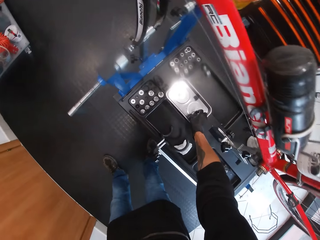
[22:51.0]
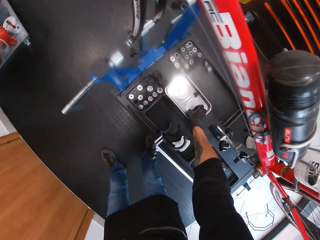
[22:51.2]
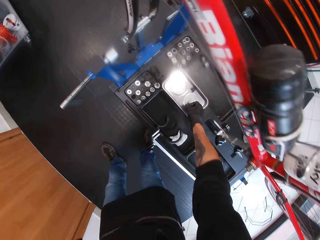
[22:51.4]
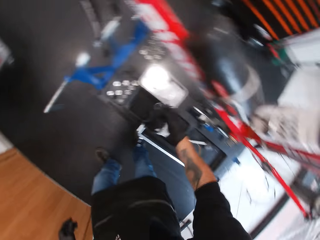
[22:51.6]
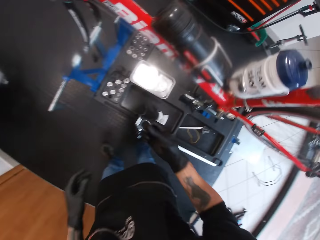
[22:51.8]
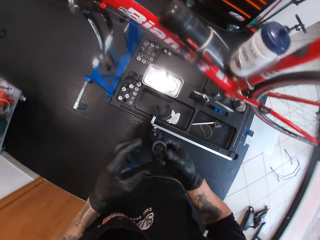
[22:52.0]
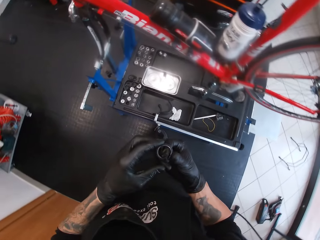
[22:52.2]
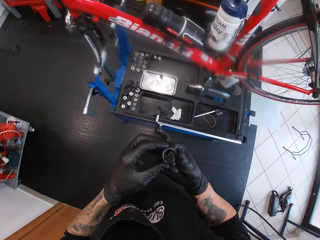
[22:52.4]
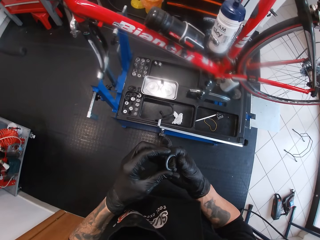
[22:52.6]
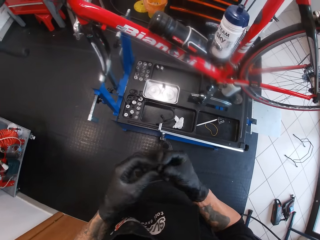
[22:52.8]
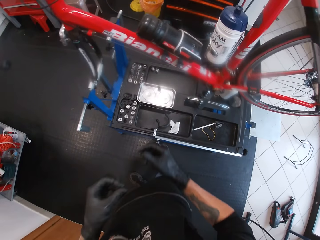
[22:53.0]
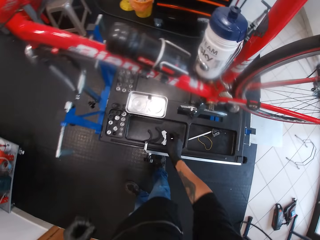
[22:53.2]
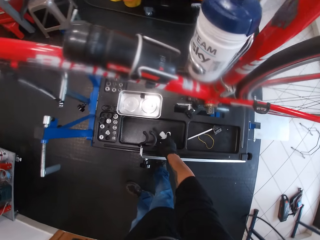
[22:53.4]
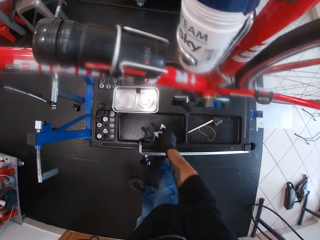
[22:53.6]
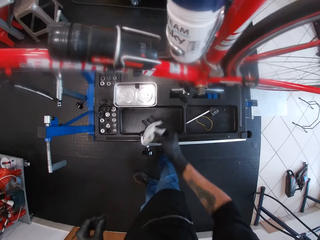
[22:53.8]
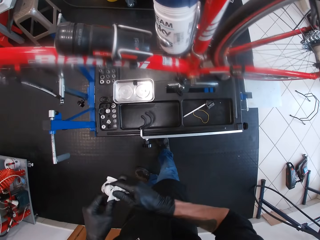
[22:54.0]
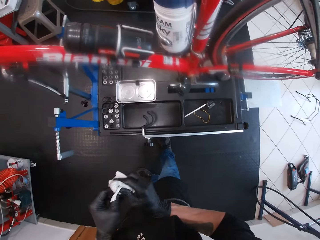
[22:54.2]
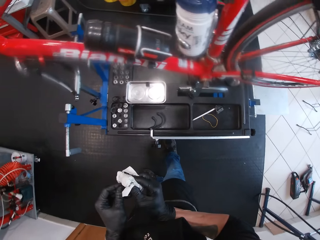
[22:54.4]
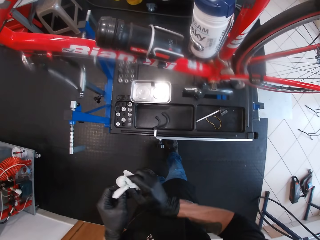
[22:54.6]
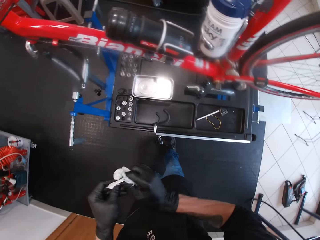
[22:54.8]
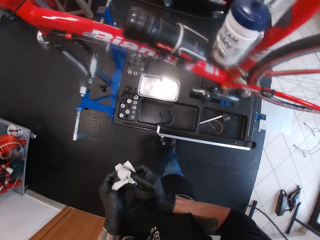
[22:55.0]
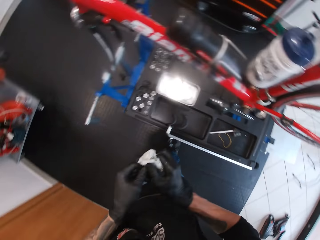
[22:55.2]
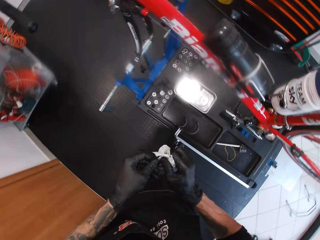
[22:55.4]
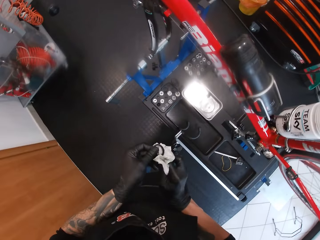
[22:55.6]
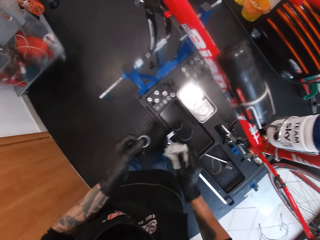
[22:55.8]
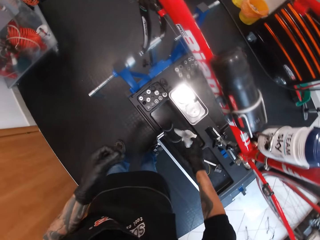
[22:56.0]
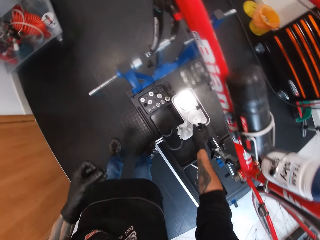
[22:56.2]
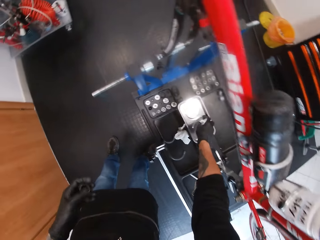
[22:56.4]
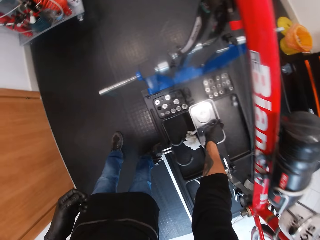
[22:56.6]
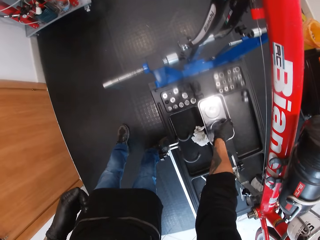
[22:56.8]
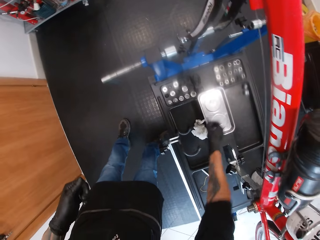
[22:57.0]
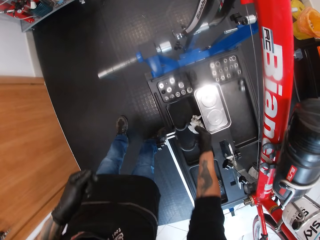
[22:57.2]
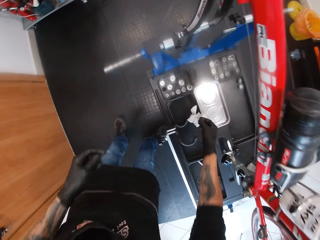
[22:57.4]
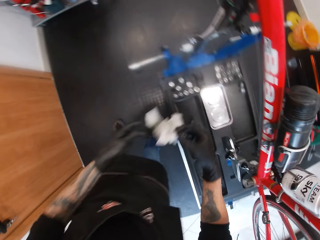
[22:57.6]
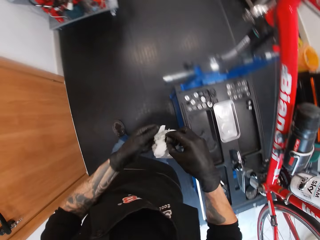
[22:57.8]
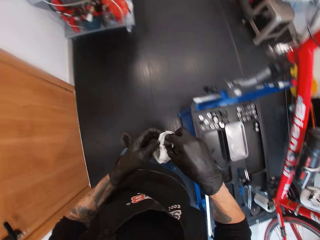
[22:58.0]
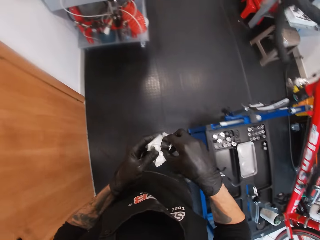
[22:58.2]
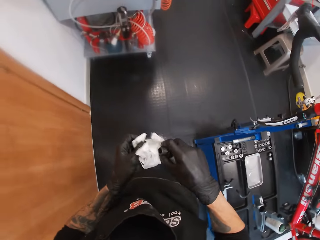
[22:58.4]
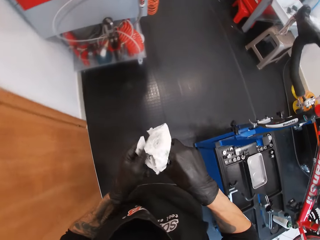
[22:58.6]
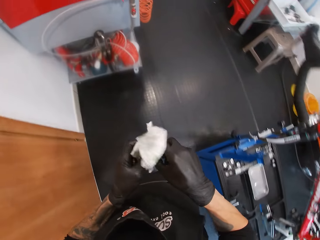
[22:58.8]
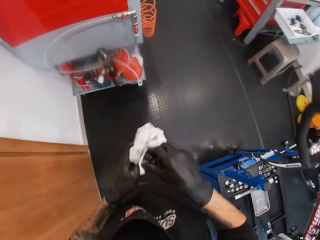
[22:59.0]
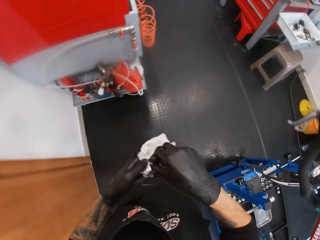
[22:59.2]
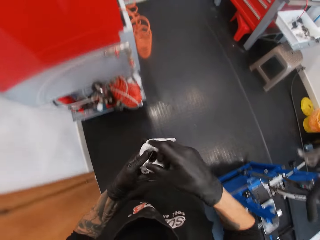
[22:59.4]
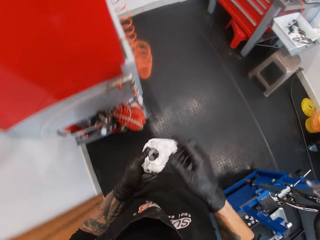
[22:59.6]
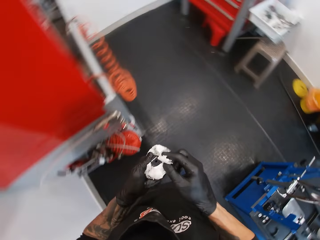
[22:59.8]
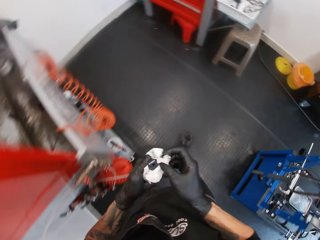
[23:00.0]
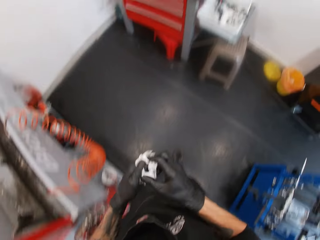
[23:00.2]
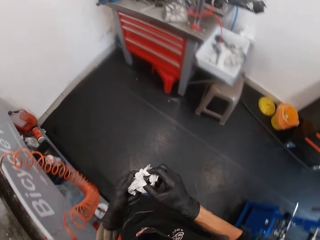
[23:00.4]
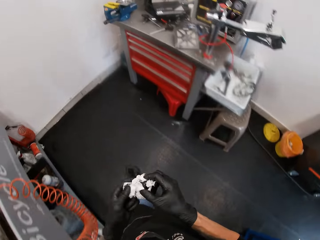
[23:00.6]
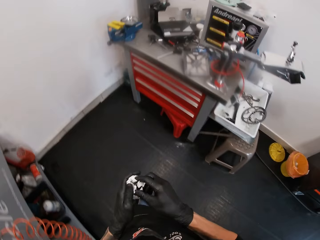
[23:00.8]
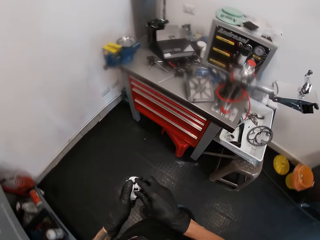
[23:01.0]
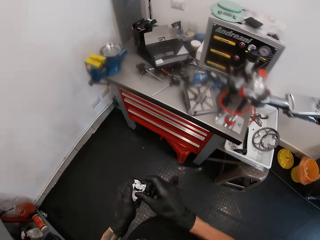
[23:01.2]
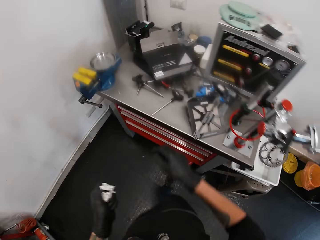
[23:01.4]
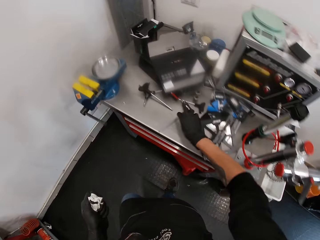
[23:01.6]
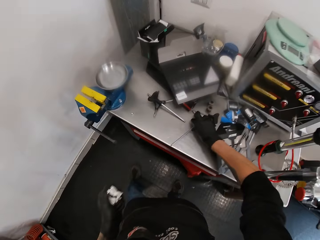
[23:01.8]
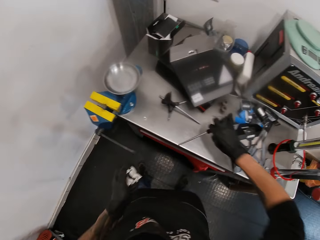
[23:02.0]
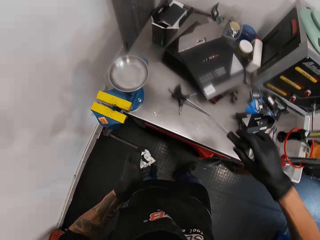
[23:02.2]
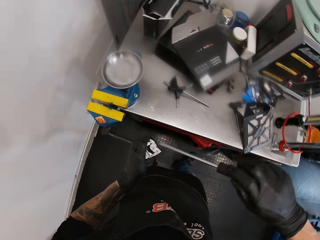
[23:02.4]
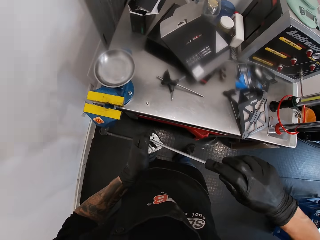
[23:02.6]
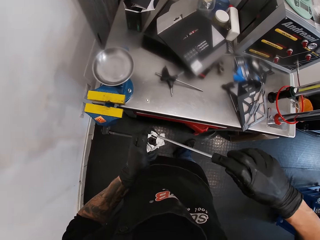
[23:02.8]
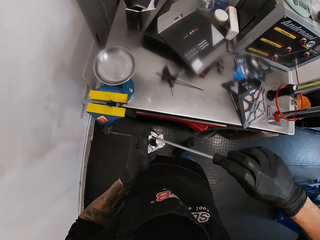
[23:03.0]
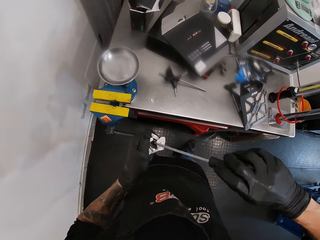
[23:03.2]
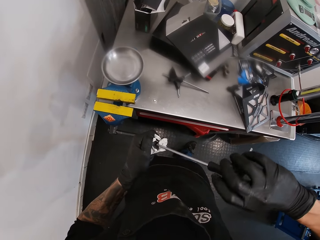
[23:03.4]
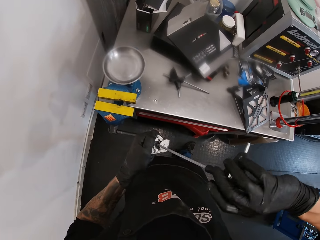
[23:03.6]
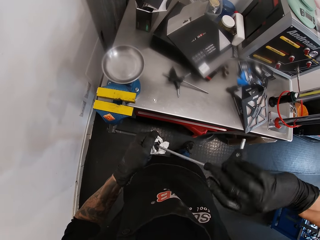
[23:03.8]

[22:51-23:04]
The camera wearer picks a spacing washer from a stainless bowl on the maintenance bench with his right hand. He holds the spacing washer with both hands. He holds the spacing washer with his left hand. He picks the tissue paper from the maintenance bench with his right hand. He cleans the spacing washer in his left hand with the tissue paper in his right hand. He drops the tissue paper on the maintenance bench with his right hand. He picks a bearing cup or bottom bracket from the stainless bowl on the maintenance bench with his right hand. He picks the tissue paper from the maintenance bench with his right hand. He passes the tissue paper from his right hand to his left hand. He cleans the bearing cup in his right hand with the tissue paper in his left hand. He cleans the bearing cup with the tissue paper with both hands. He holds the bearing cup and tissue paper with his left hand. He picks a t-handle screwdriver from a workbench with his right hand. He tightens the bearing cup in his left hand with the t-handle screwdriver in his right hand.

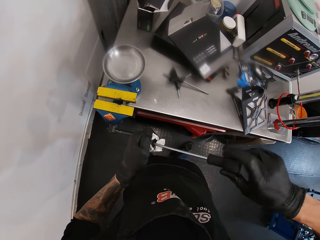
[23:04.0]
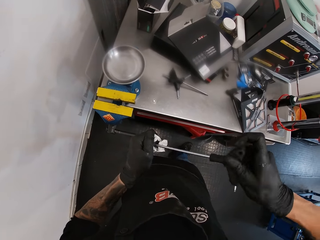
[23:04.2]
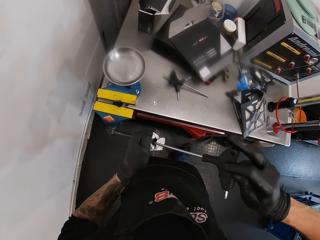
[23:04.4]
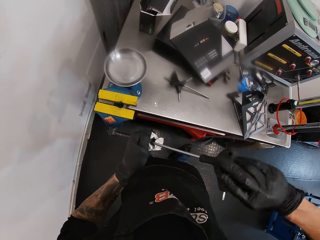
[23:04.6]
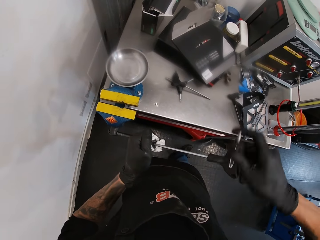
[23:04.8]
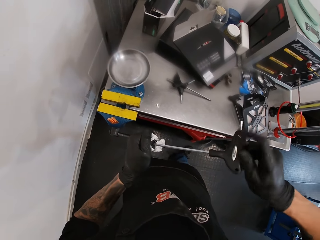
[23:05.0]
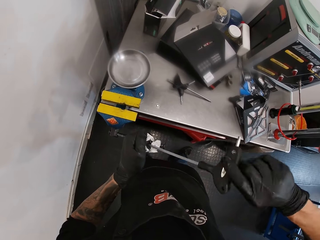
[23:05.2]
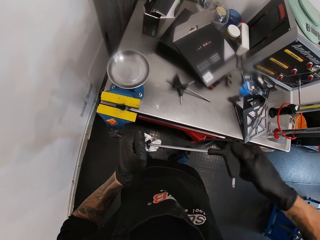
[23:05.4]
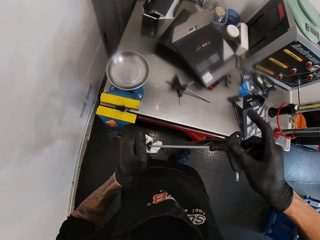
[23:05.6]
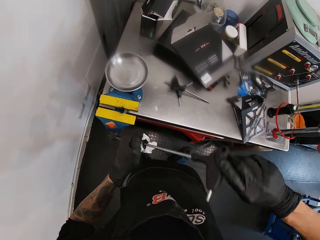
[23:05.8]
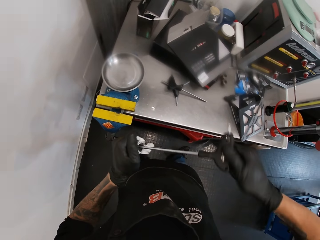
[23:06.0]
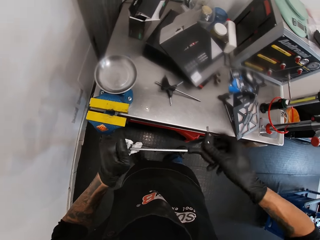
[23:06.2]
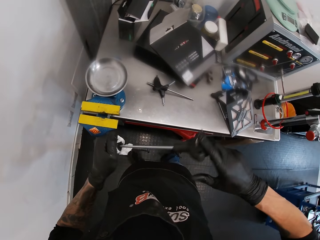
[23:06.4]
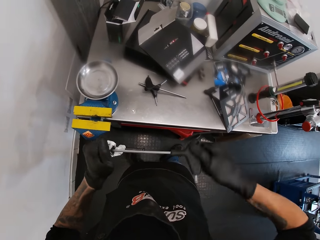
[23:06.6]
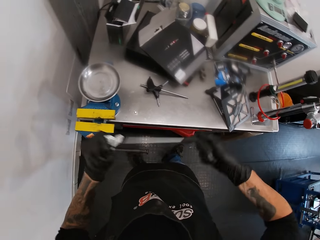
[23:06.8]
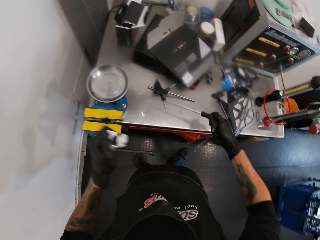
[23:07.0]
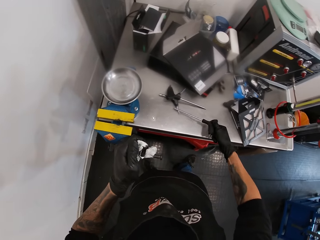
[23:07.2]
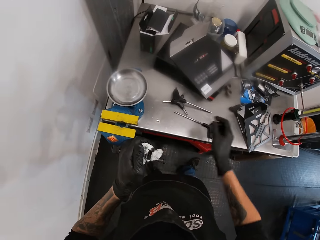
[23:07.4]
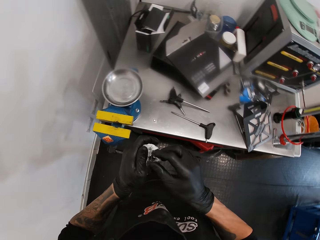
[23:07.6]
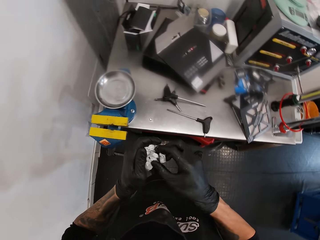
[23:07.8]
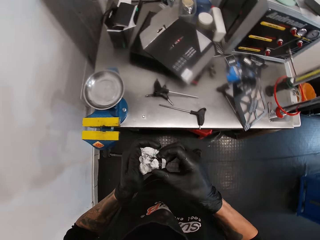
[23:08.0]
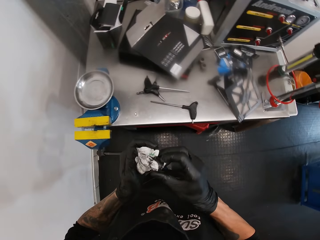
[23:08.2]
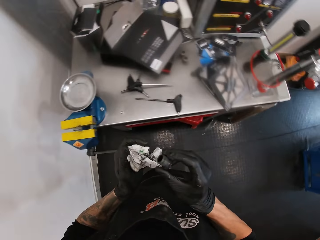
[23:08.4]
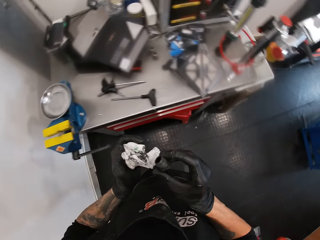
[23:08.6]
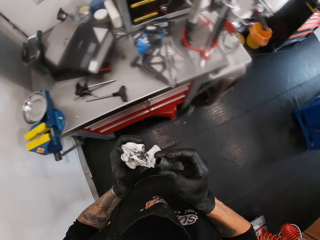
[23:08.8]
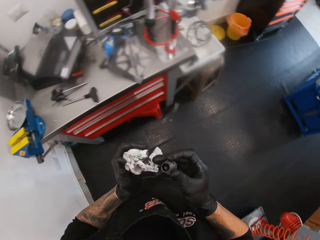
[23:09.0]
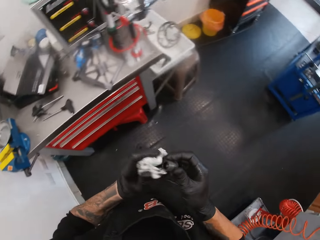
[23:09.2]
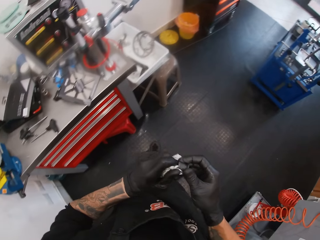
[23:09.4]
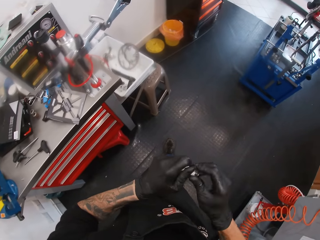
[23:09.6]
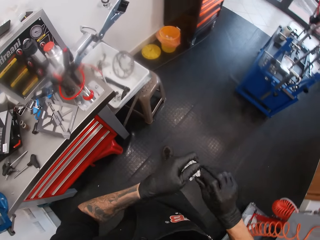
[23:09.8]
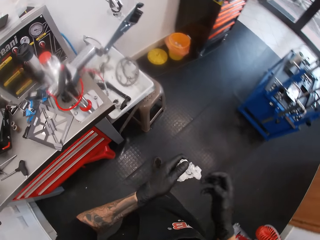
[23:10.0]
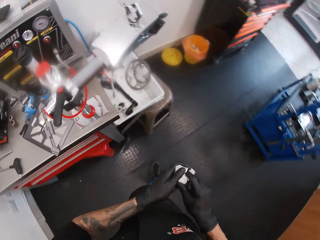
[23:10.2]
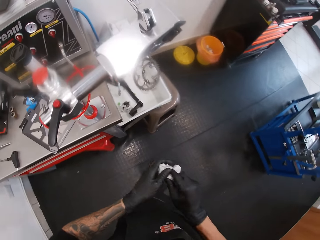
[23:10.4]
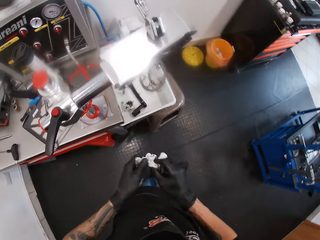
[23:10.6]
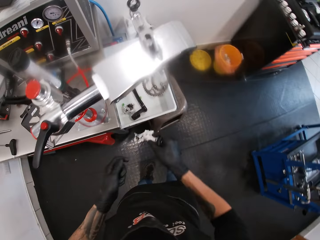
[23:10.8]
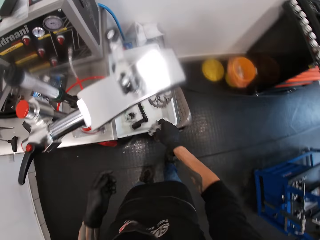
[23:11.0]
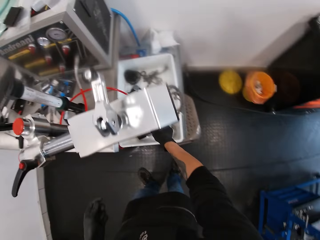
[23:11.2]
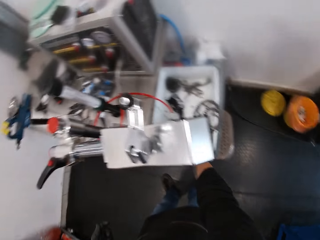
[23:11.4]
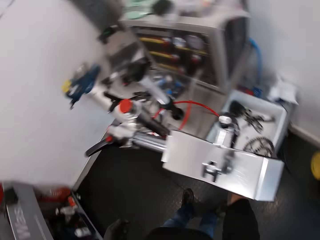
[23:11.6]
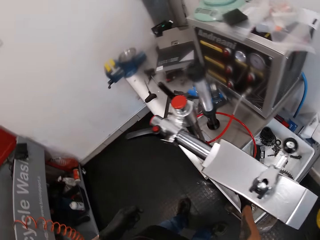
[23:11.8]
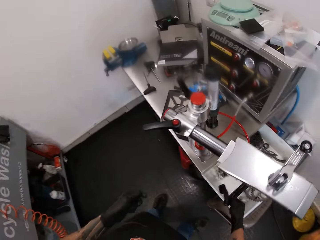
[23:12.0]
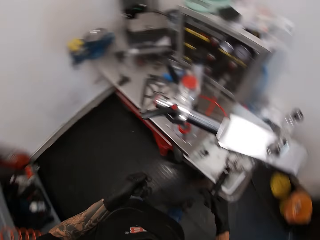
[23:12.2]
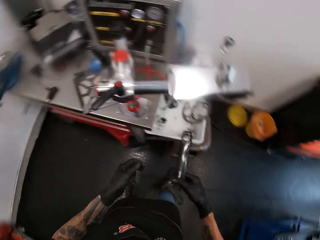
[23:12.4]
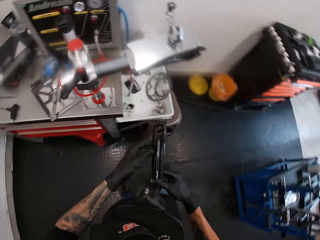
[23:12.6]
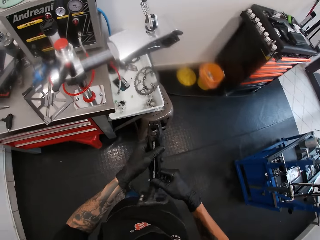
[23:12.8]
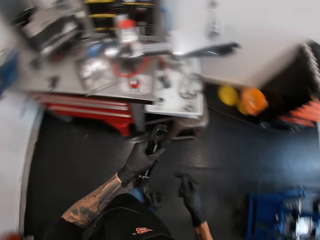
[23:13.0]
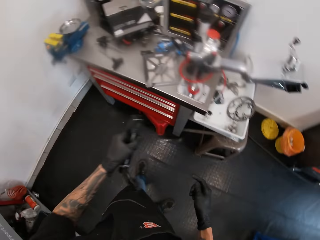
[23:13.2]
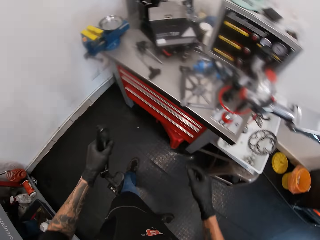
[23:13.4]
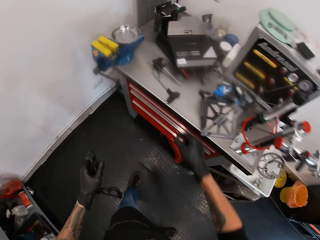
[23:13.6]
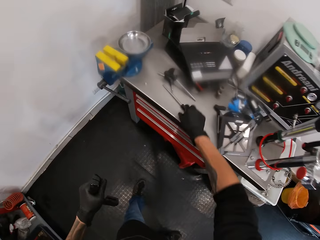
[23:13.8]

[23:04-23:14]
The camera wearer tightens the bottom bracket with a screwdriver. He tightens the bottom bracket with the screwdriver again. He drops the t-handle screwdriver on the workbench with his right hand. He passes the bearing cup from his left hand to his right hand. He cleans the bearing cup in his right hand with the tissue paper in his left hand. He drops the tissue paper in a basin with his right hand. He picks a combination spanner or crank from the basin with his right hand. He passes the combination spanner from his right hand to his left hand.
